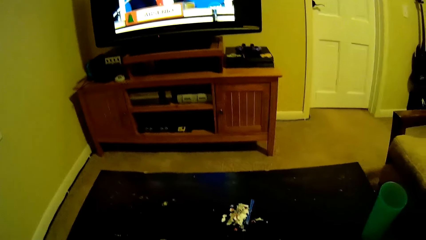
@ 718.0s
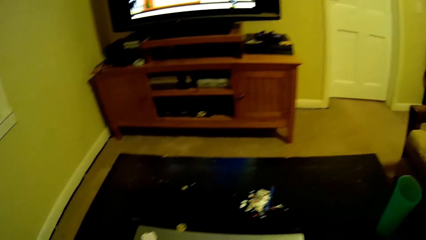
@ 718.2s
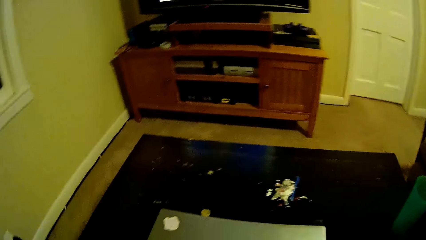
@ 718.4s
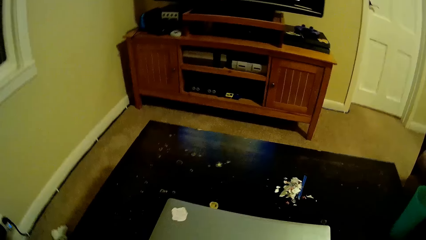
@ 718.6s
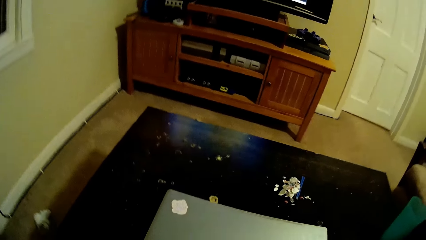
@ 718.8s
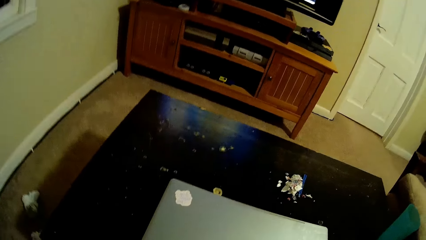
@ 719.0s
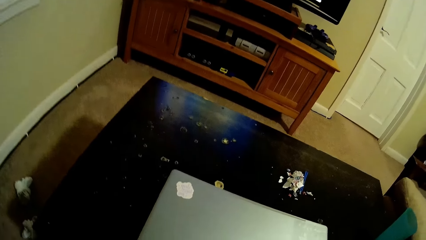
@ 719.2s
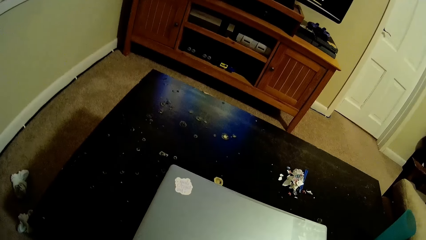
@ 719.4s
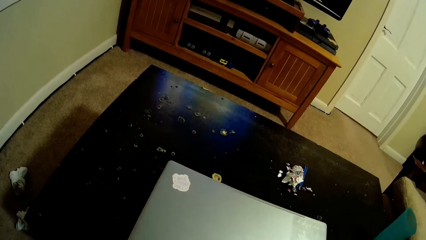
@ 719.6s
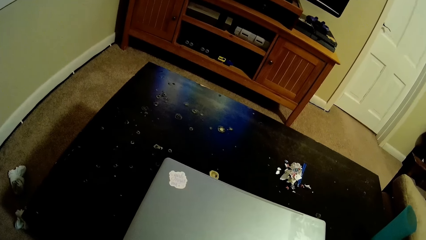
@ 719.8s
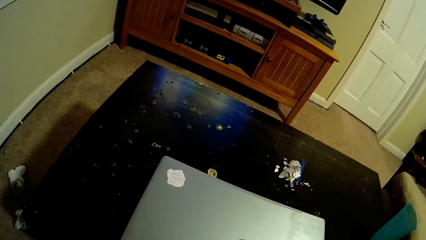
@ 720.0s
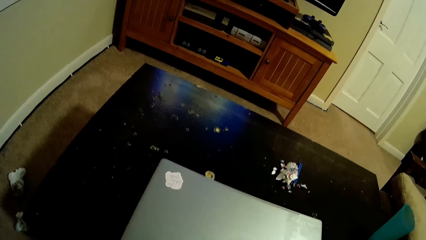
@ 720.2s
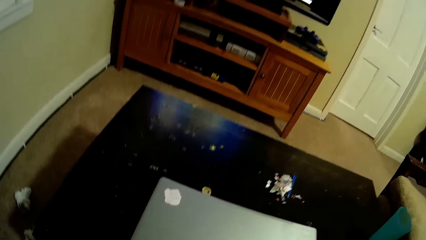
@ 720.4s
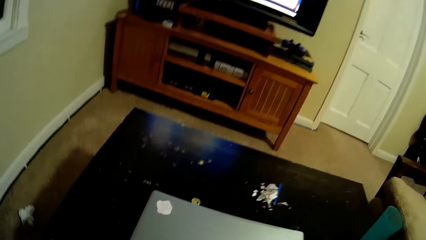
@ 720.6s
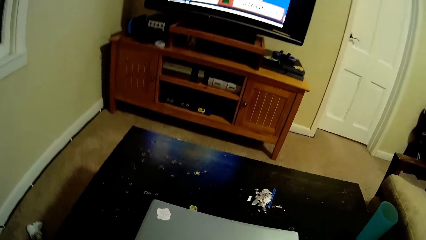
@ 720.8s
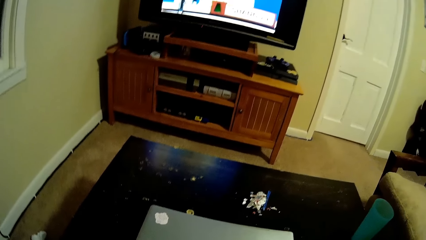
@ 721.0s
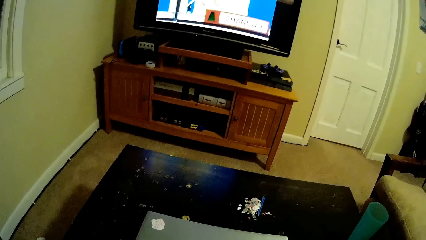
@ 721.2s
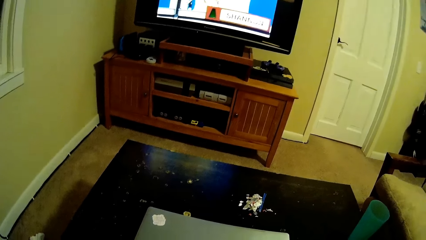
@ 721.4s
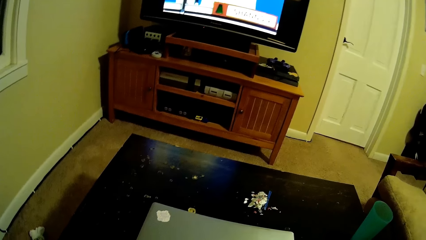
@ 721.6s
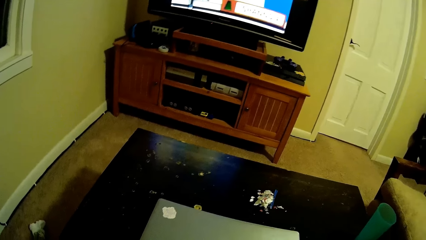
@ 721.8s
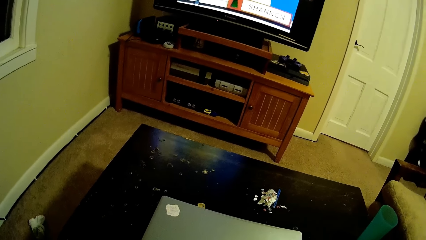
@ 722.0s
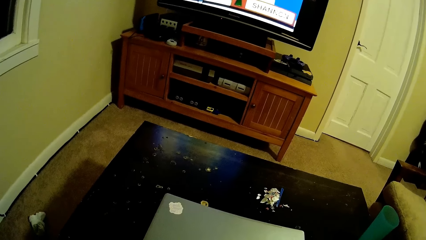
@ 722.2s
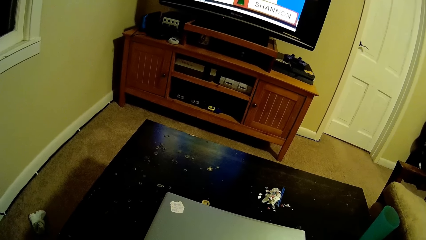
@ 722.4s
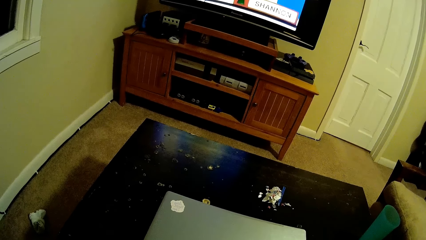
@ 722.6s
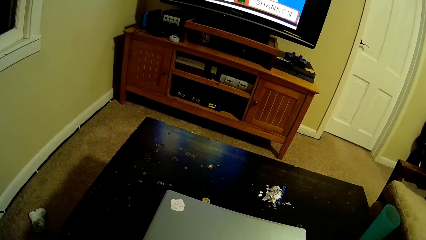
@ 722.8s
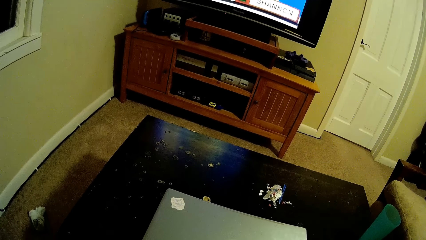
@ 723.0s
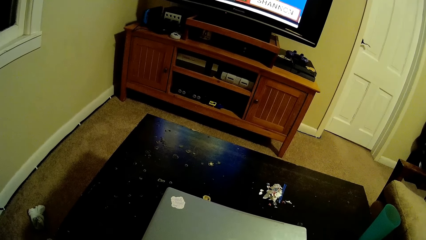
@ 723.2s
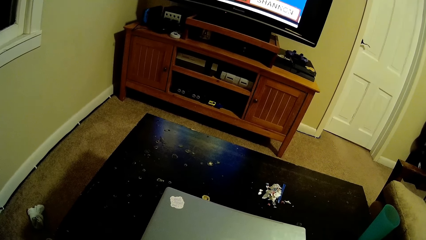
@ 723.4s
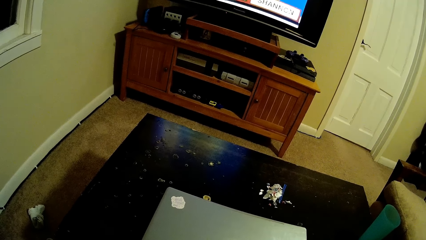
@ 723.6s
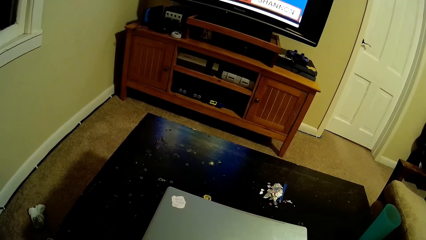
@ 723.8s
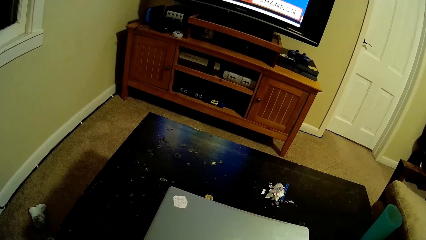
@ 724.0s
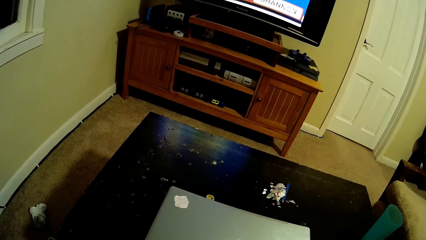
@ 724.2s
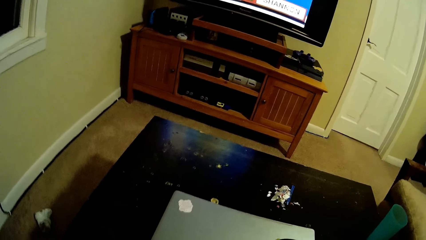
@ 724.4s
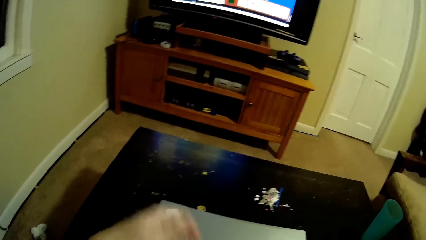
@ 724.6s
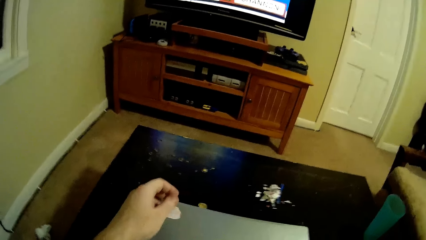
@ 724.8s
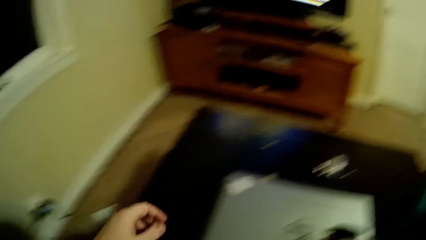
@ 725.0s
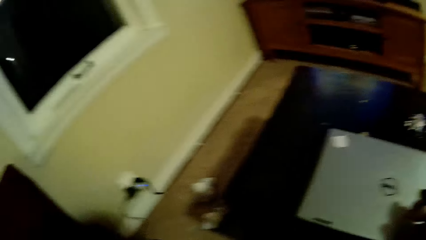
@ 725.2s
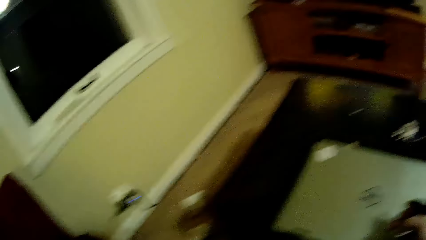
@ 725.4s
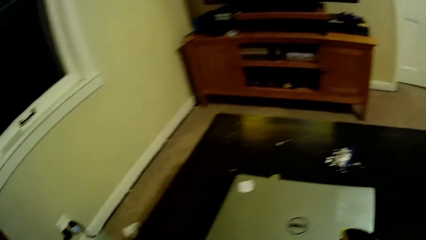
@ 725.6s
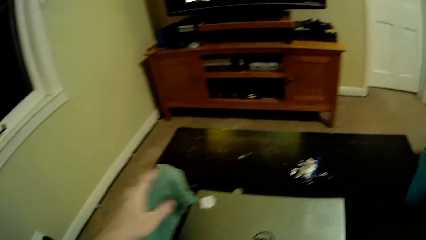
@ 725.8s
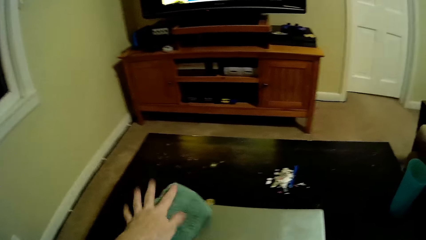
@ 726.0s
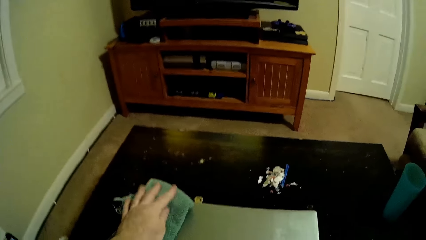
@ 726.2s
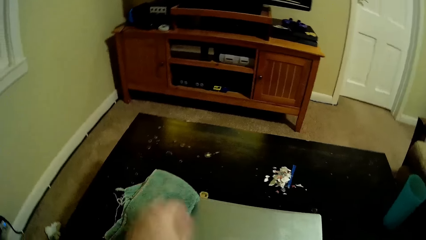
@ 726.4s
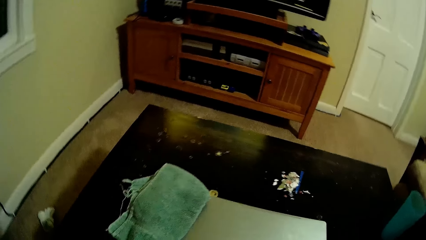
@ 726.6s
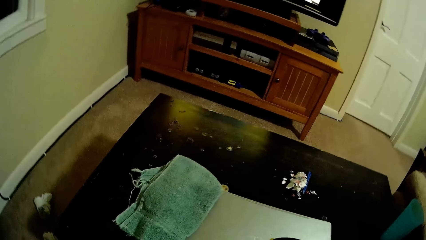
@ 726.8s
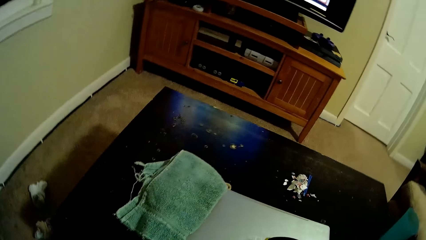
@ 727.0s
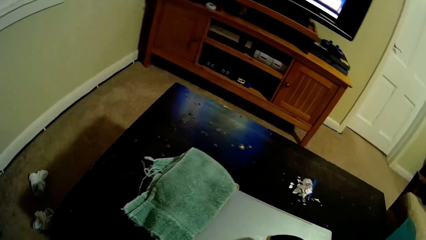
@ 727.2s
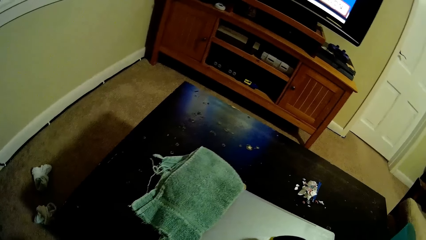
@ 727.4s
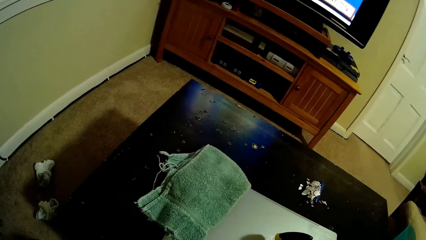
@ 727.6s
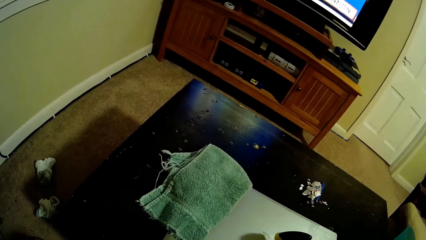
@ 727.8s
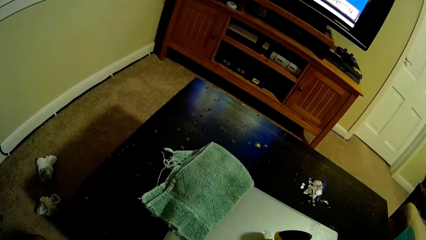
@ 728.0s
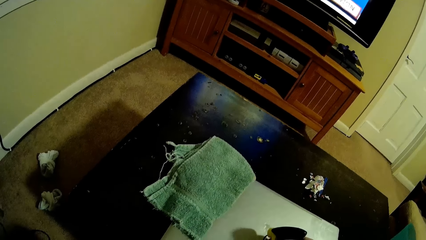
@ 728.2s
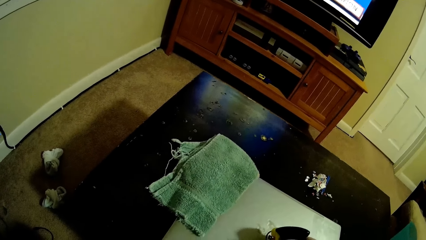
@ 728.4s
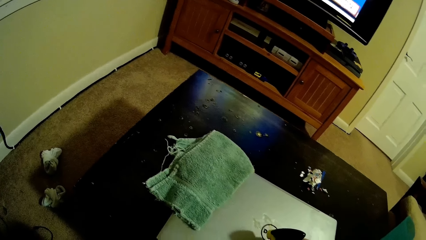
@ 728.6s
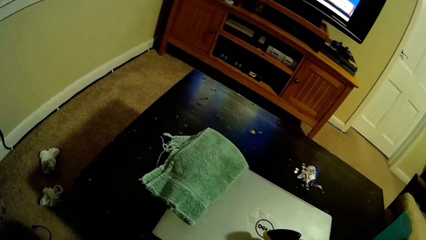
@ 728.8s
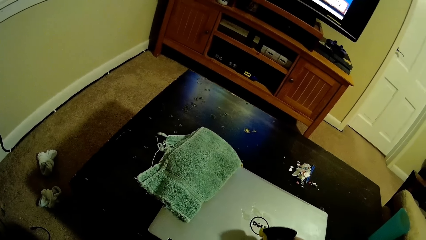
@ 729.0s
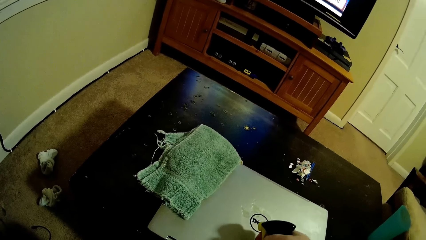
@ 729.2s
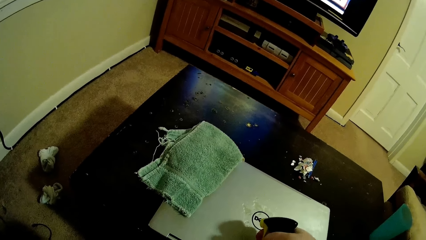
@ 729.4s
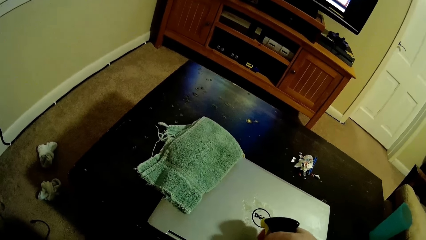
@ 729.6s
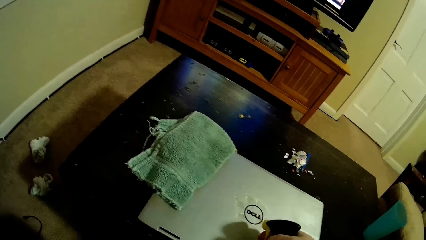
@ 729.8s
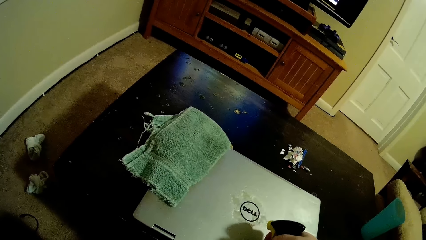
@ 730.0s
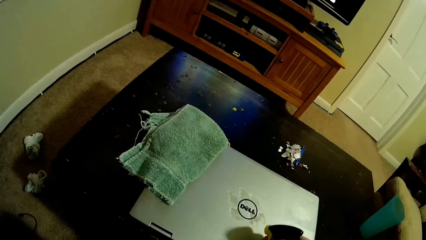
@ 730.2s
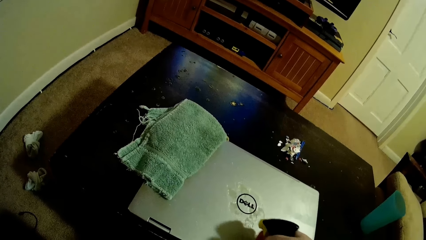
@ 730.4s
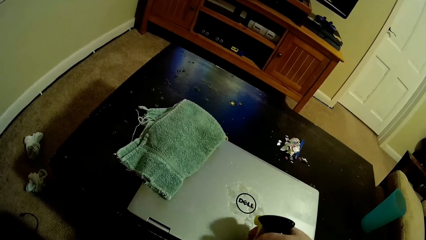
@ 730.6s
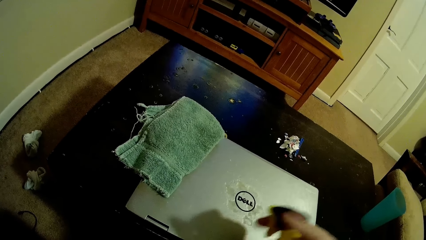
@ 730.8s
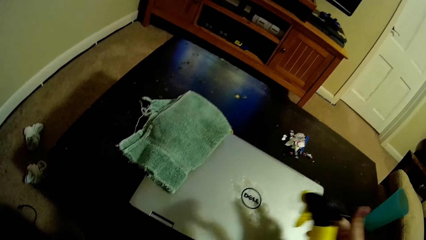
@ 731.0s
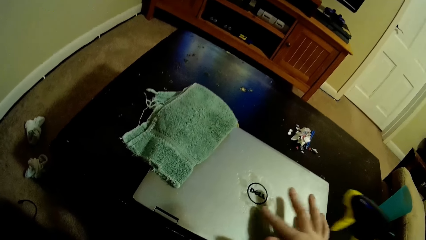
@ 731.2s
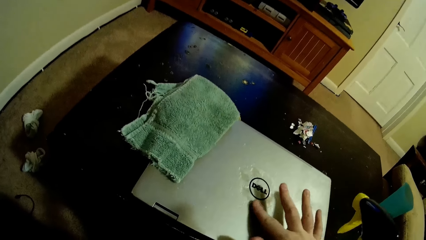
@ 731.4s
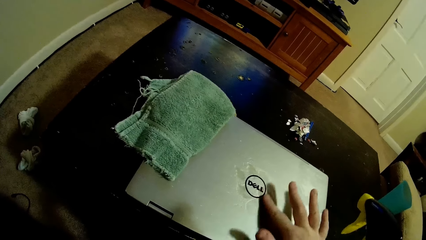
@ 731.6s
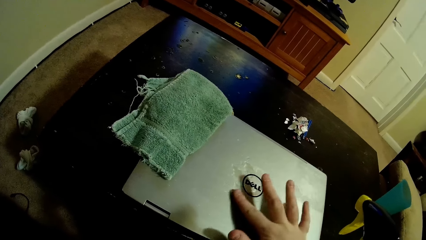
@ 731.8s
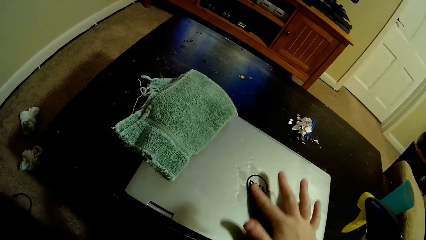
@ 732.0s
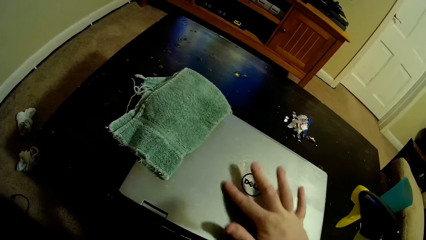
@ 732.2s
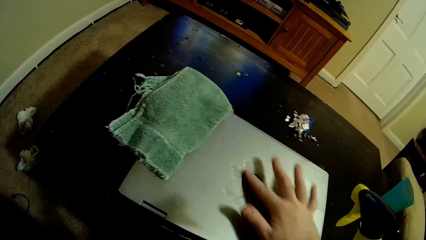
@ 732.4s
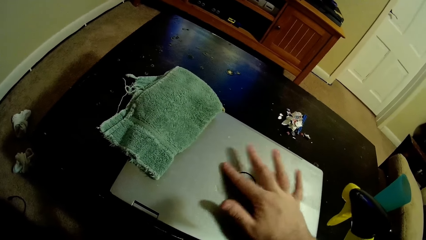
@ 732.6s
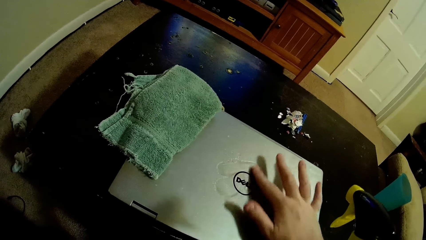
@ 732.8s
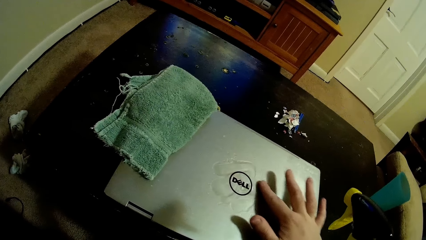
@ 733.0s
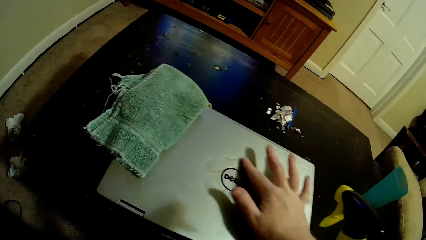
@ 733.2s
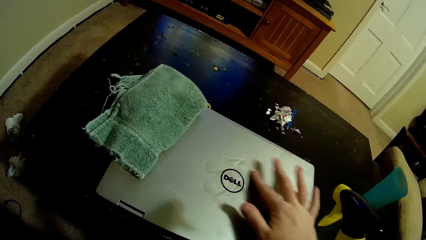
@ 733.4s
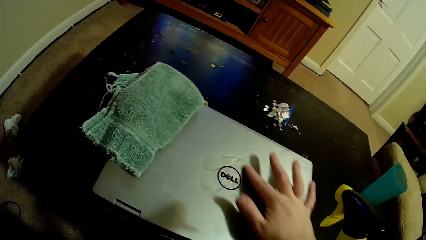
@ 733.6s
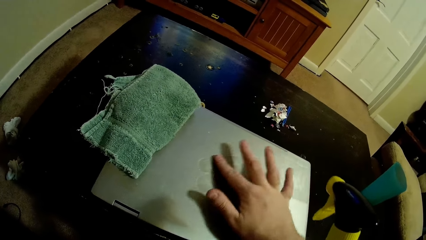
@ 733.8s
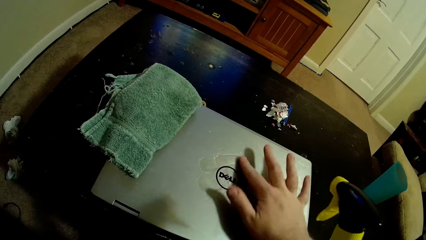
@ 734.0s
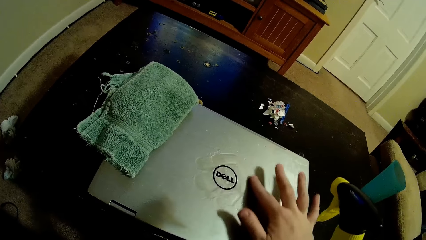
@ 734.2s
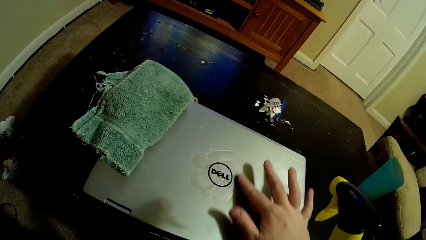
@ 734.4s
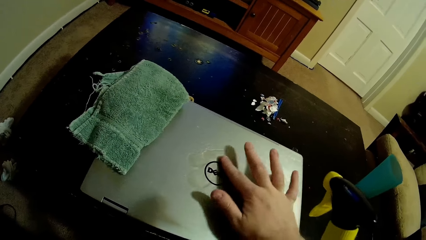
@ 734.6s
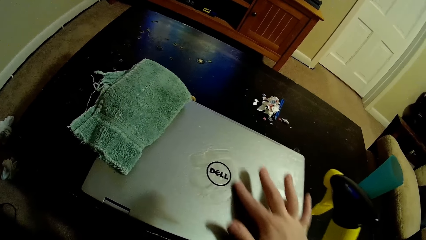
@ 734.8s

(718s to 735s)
The camera wearer looks around. He looks at the laptop. He puts the towel on the laptop. He sprays the liquid on top of the laptop. He rubs the laptop with his hand. He spreads the liquid with the finger.
